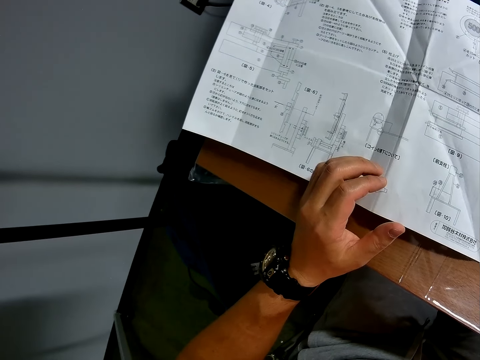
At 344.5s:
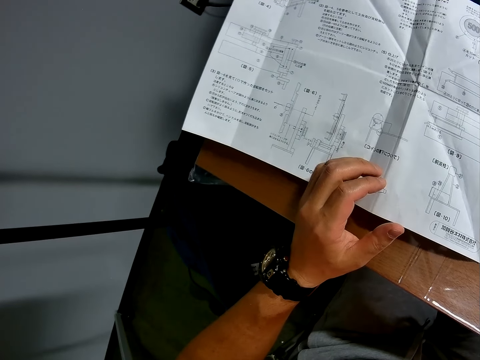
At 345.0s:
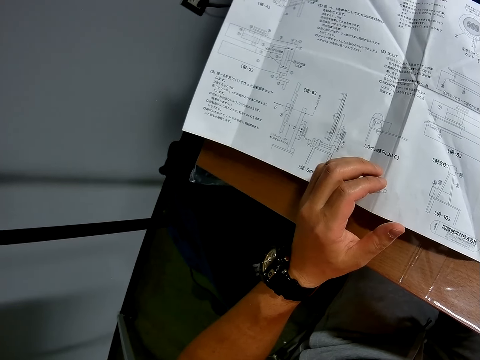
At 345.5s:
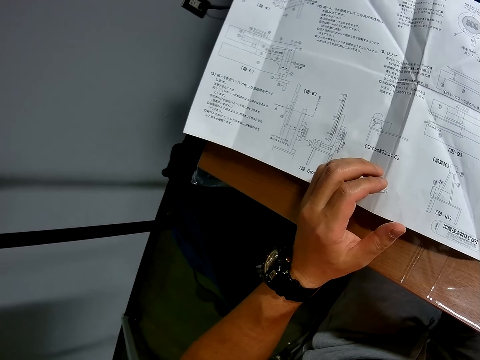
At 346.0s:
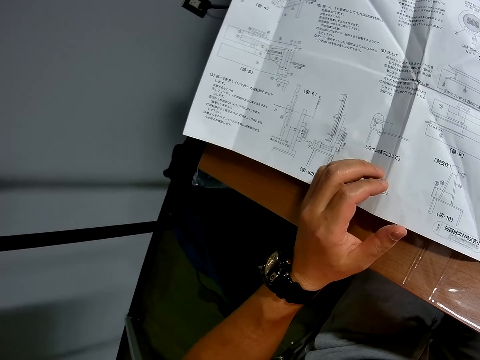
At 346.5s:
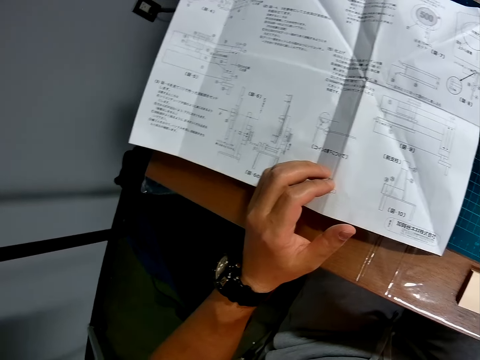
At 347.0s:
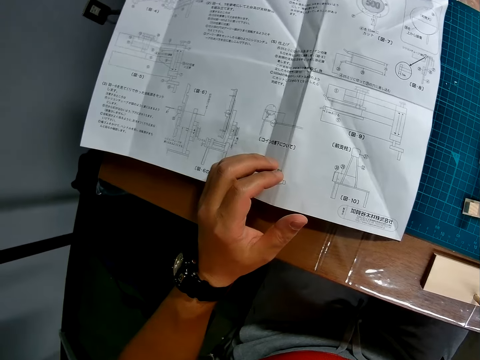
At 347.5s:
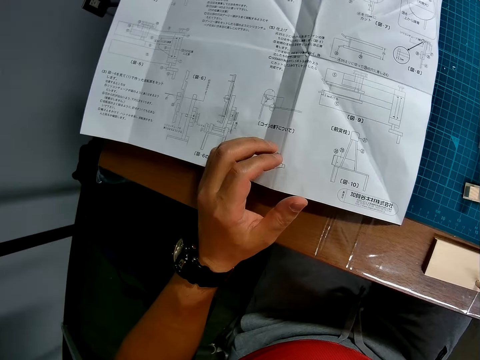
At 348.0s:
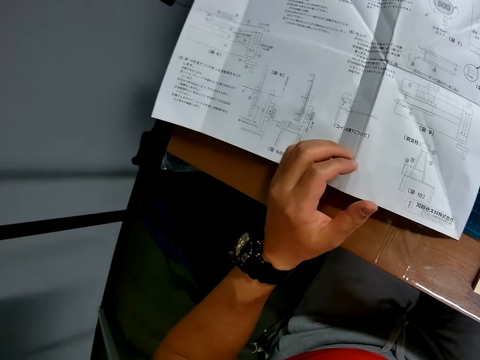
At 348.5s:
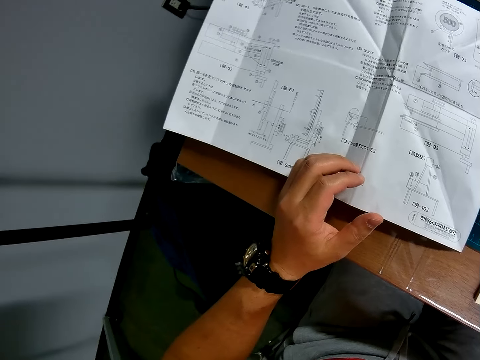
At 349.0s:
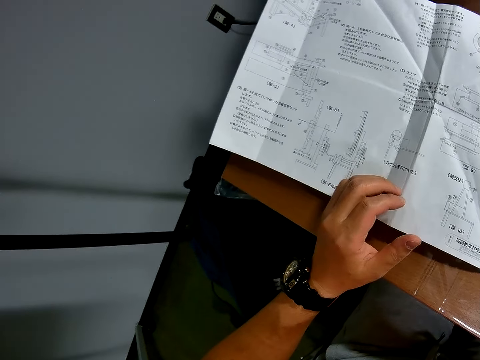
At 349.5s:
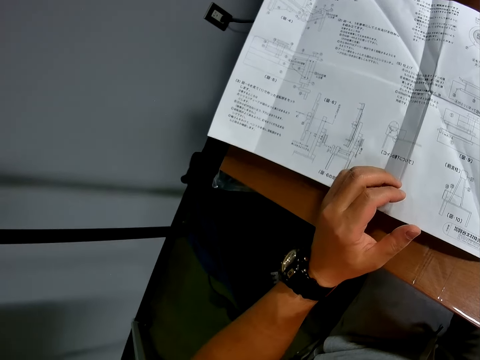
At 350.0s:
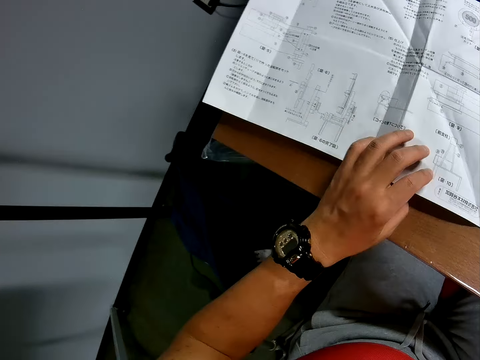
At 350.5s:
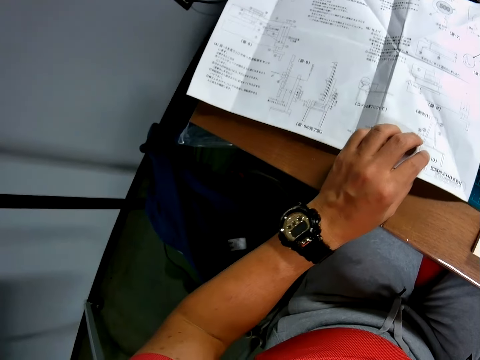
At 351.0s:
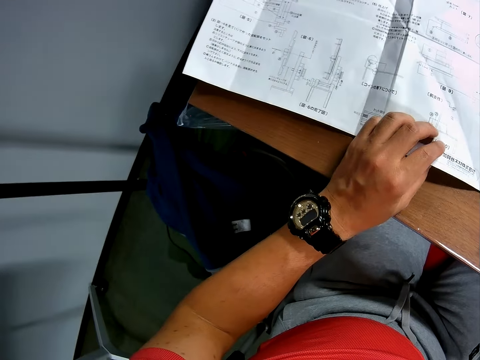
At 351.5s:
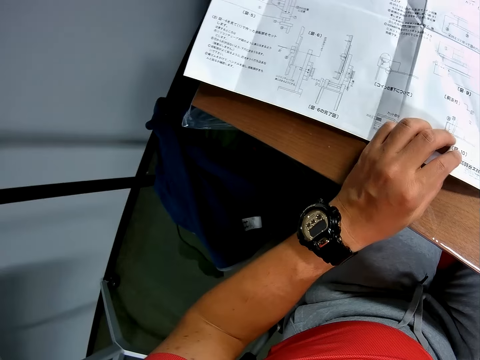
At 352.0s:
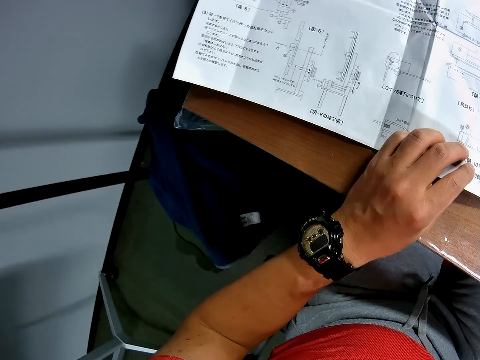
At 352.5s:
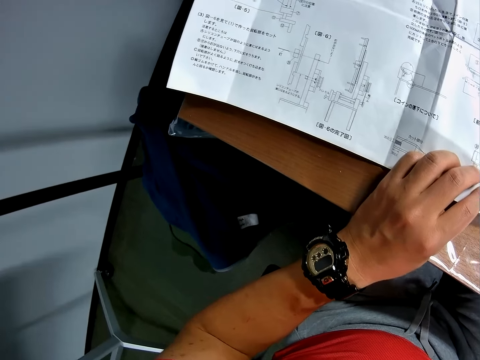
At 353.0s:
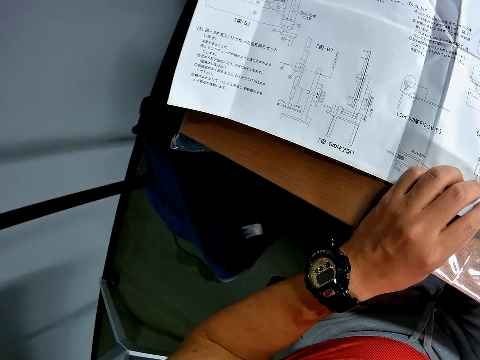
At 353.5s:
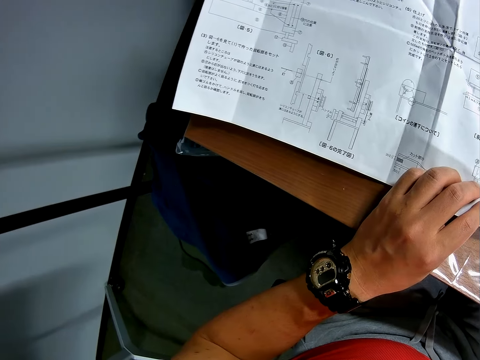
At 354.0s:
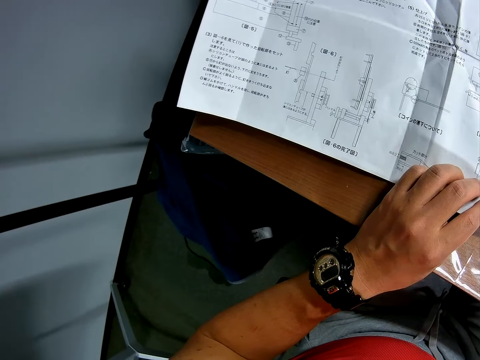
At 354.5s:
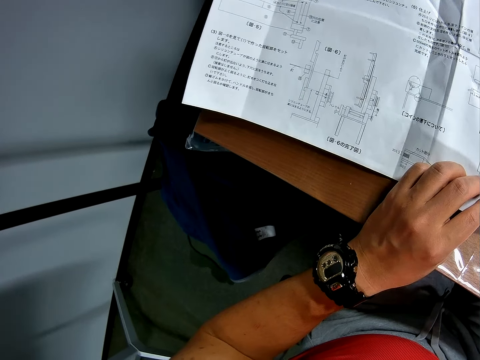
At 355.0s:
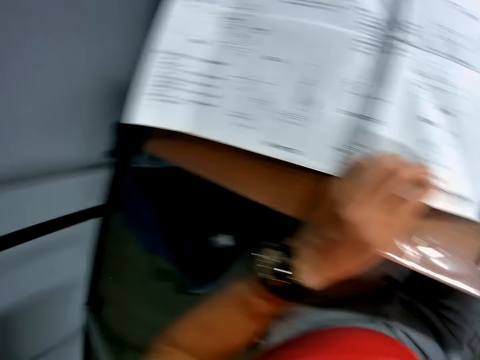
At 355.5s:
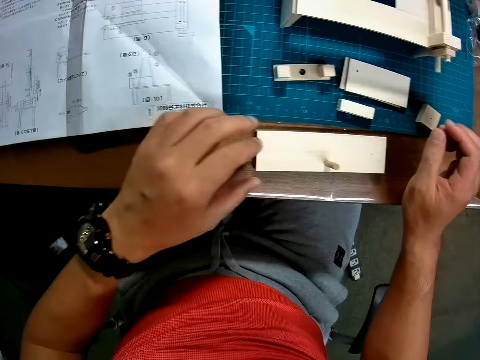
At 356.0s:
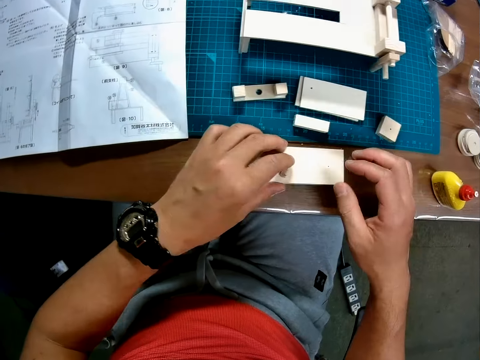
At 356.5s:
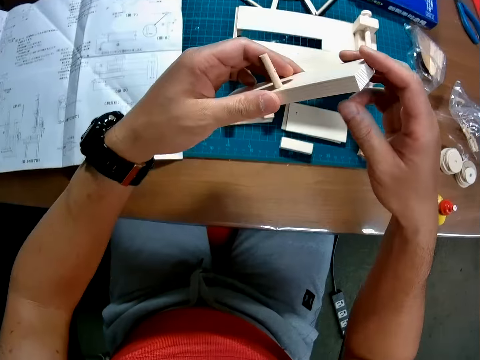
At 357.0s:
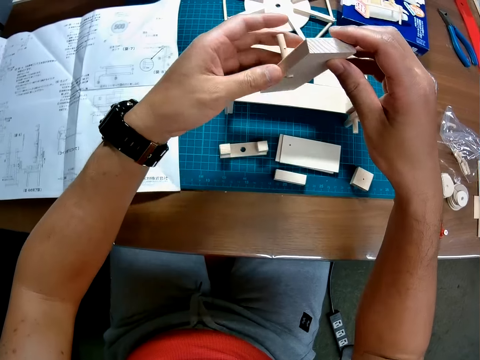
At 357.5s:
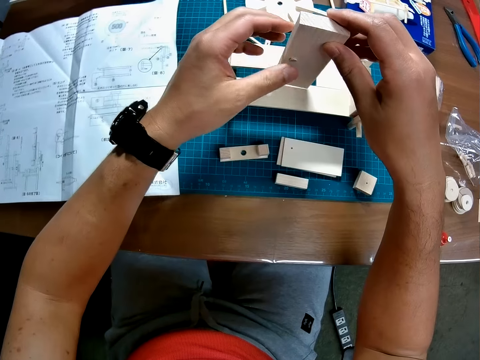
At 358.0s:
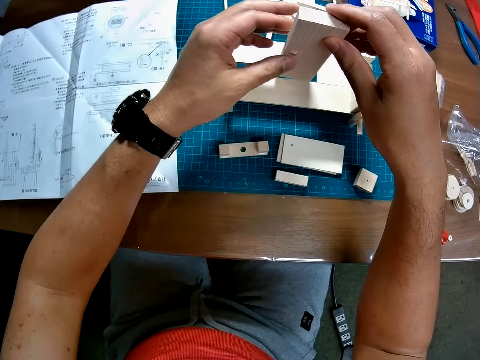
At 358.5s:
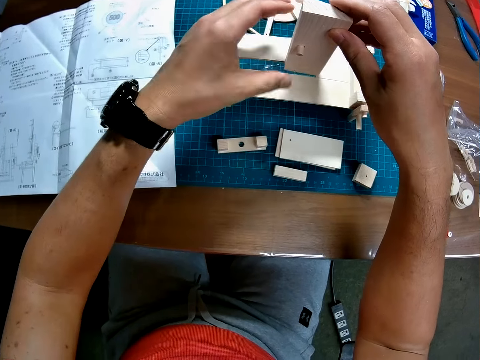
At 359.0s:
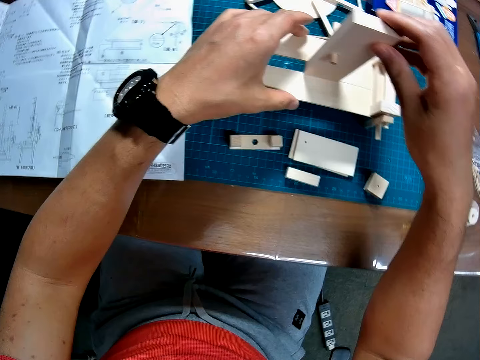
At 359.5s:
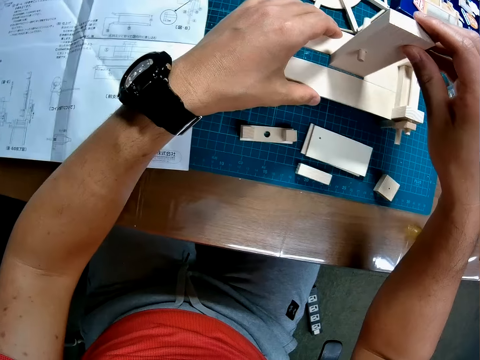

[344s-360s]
The camera wearer adjusts the blueprint with his left hand. He holds the manual paper lightly with the left hand. He continues reading the blueprint. He picks another big rectangular piece from the table. He looks towards the pieces of craft materials. He inserts the big rectangular piece into the wooden mechanical model.

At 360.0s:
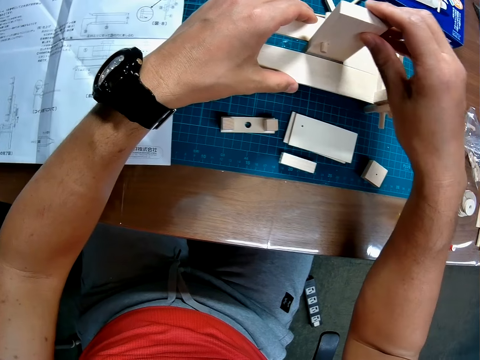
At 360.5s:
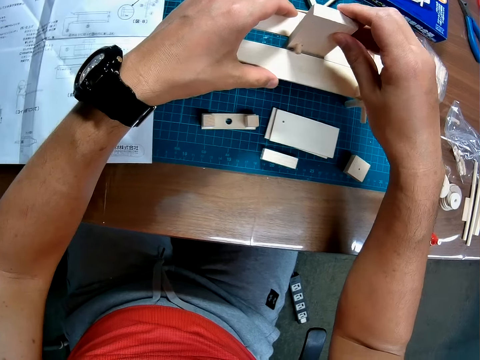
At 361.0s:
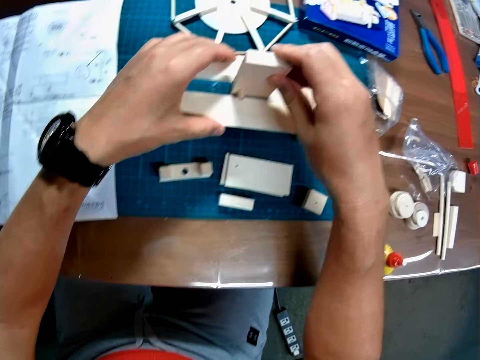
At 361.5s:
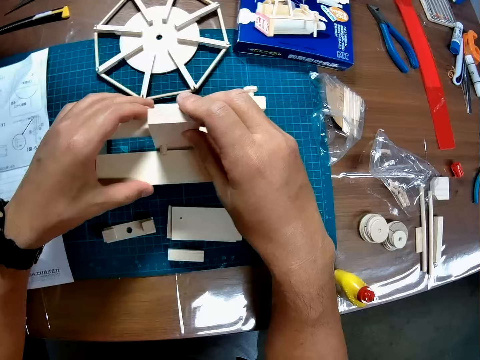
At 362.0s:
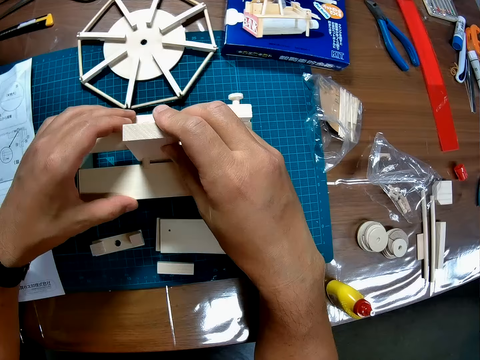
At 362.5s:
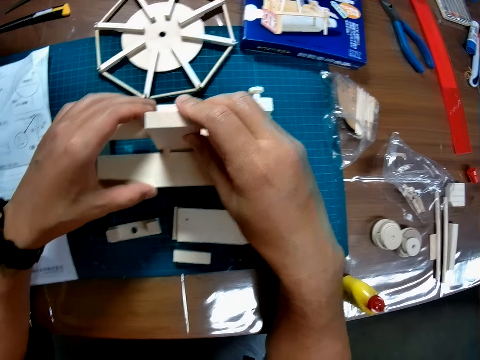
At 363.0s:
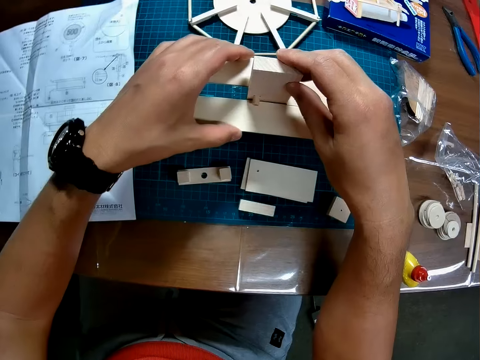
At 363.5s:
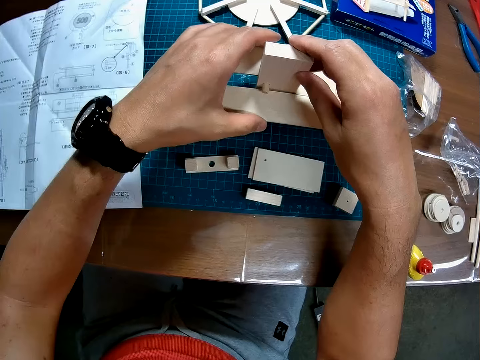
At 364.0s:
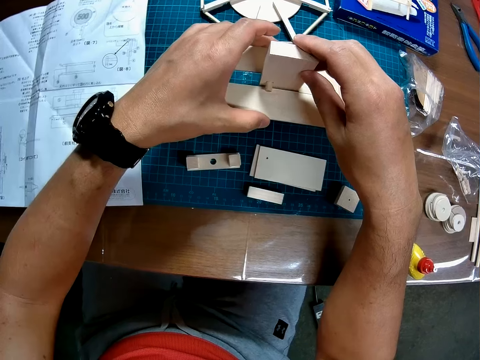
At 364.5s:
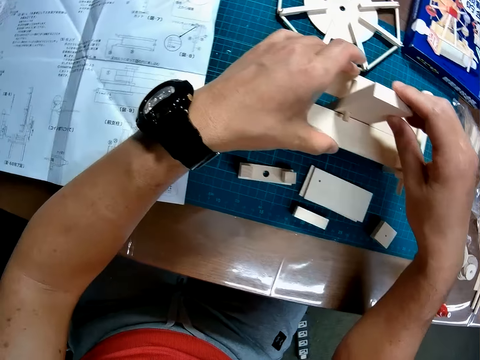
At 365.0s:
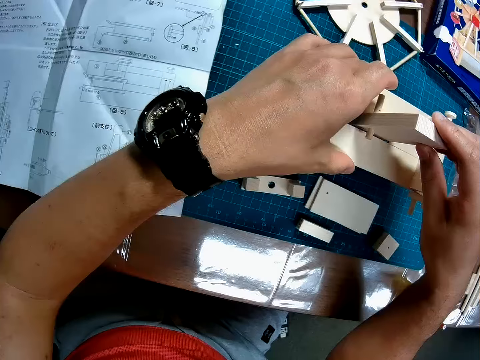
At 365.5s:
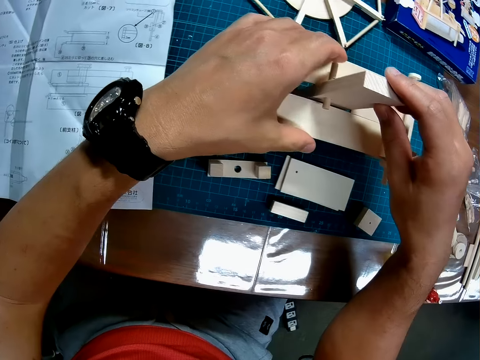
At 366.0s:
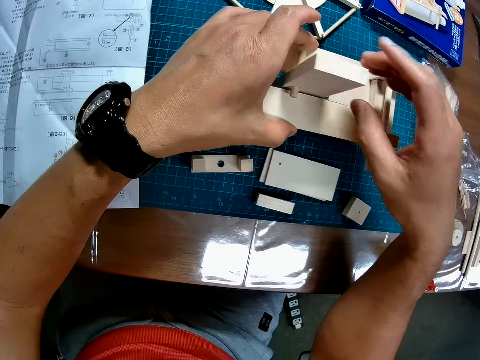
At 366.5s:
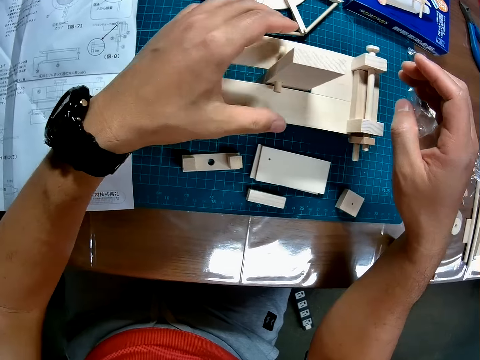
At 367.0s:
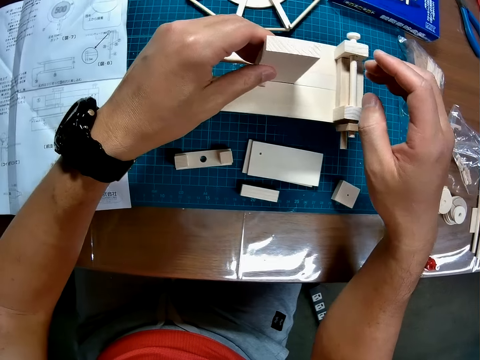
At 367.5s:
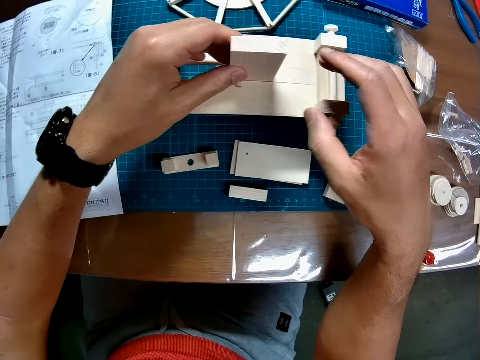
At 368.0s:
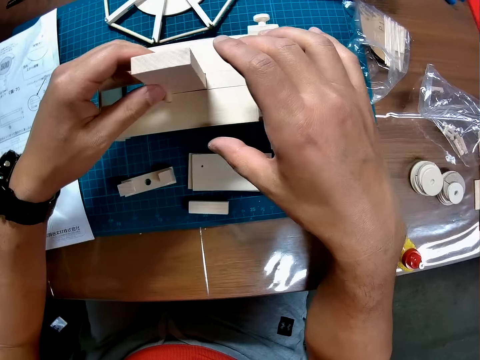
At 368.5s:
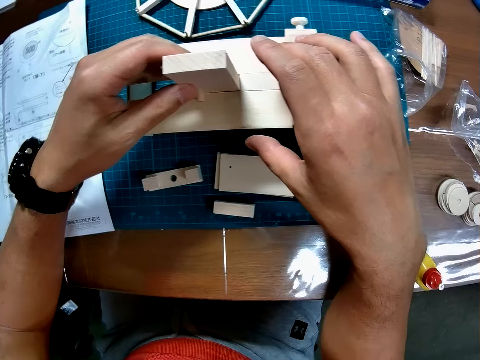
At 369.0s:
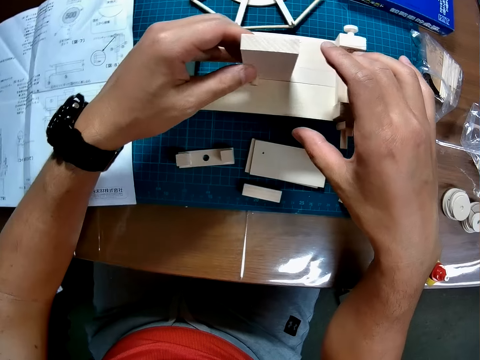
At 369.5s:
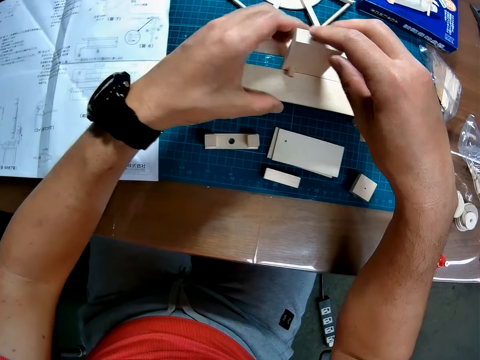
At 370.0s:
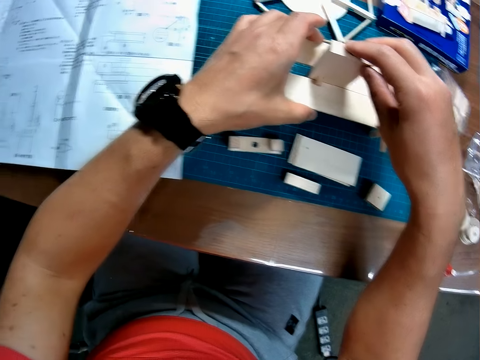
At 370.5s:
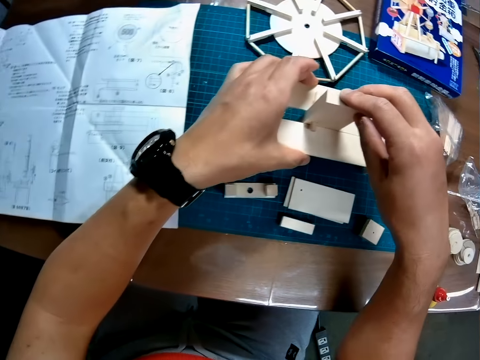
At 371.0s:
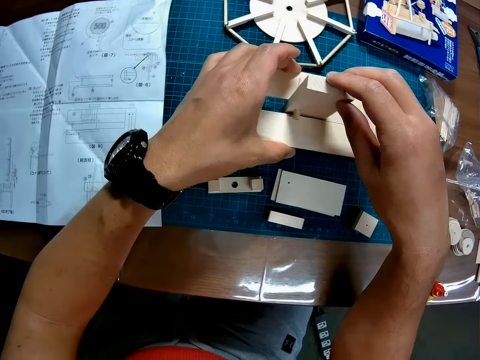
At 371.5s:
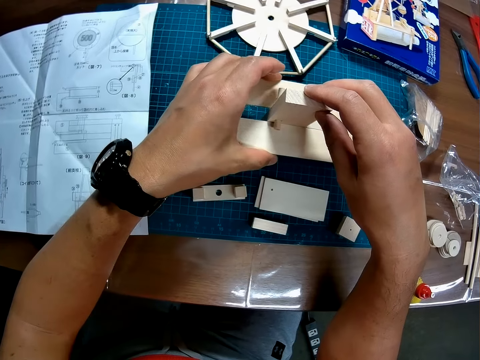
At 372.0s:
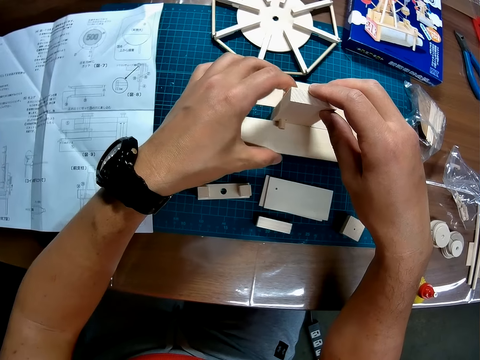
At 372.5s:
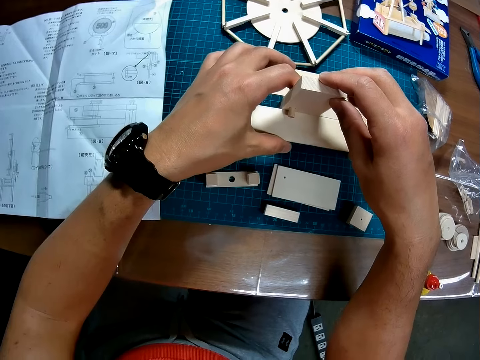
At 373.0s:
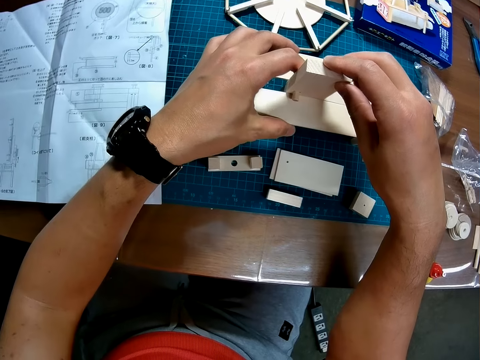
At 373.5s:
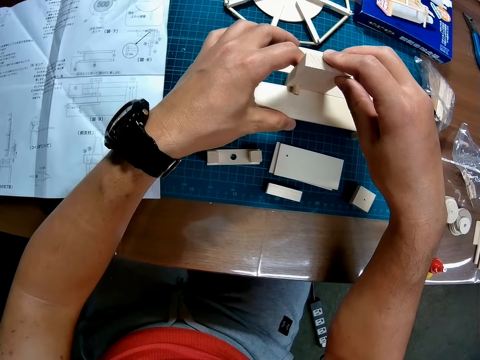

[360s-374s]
The camera wearer looks at the picture on the carton box. They adjust the piece of craft material on the wooden toy. They look at the manual paper. They set the big rectangular piece in the wooden mechanical model. They adjust the piece of craft material on the wooden toy.
